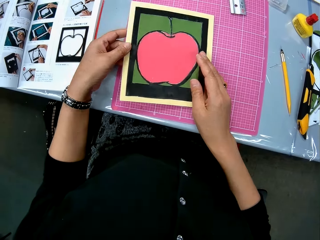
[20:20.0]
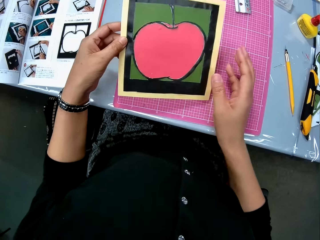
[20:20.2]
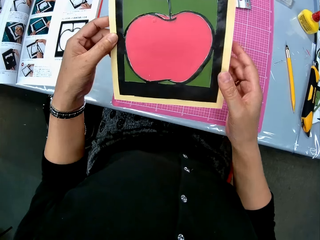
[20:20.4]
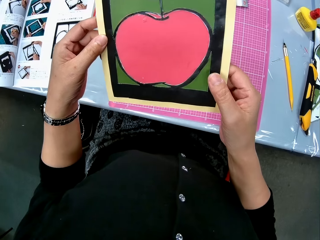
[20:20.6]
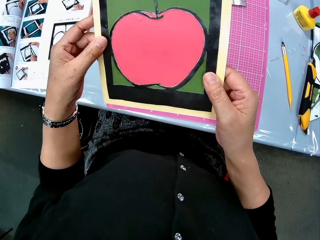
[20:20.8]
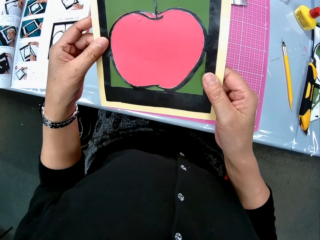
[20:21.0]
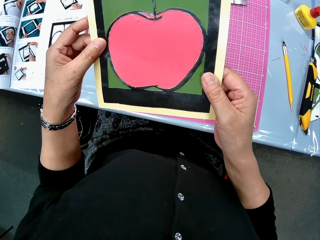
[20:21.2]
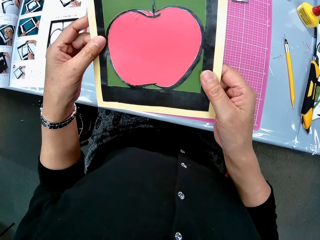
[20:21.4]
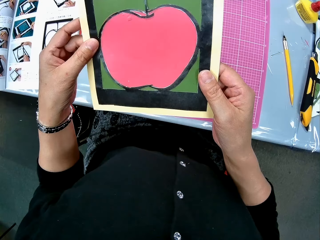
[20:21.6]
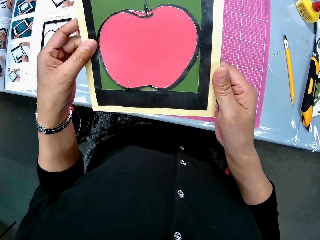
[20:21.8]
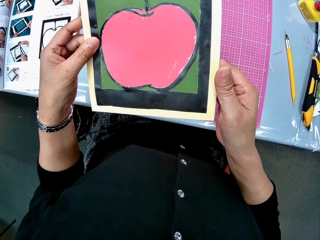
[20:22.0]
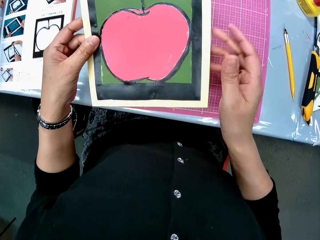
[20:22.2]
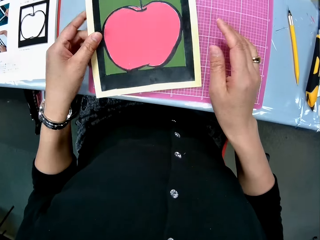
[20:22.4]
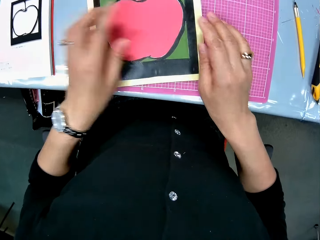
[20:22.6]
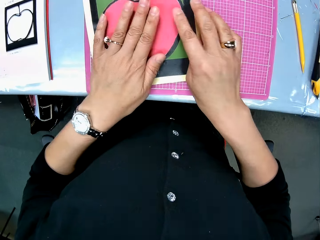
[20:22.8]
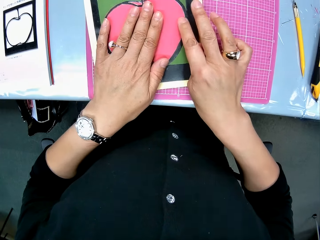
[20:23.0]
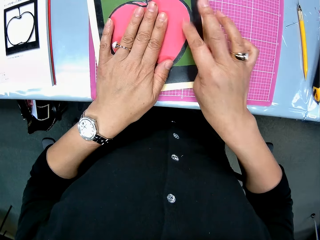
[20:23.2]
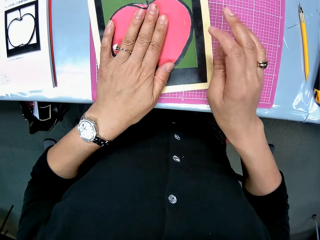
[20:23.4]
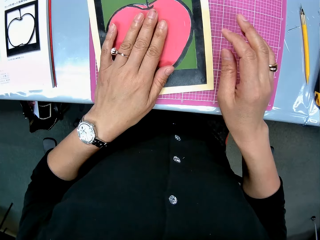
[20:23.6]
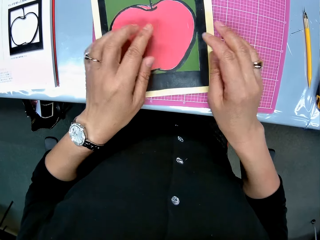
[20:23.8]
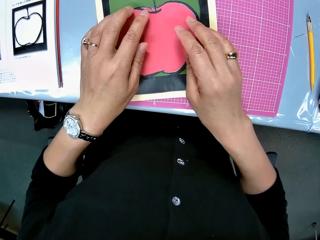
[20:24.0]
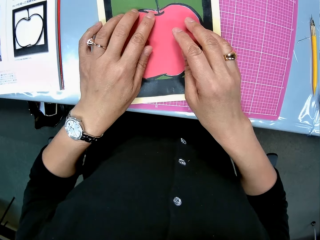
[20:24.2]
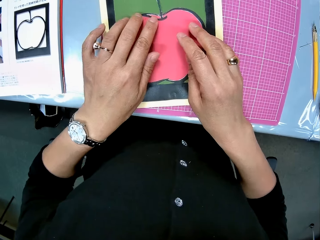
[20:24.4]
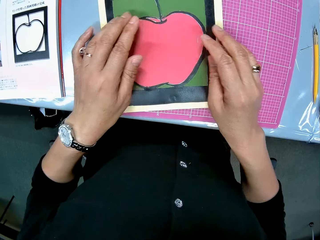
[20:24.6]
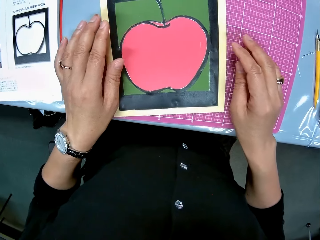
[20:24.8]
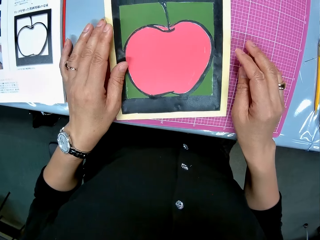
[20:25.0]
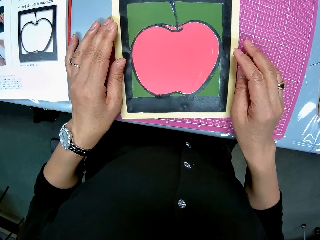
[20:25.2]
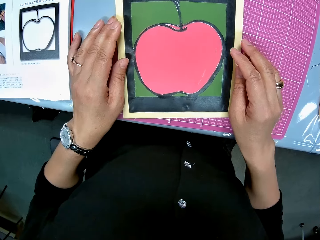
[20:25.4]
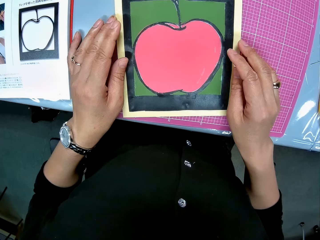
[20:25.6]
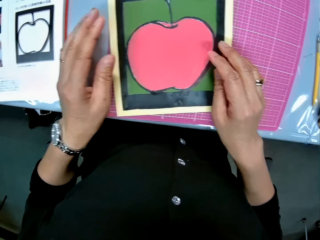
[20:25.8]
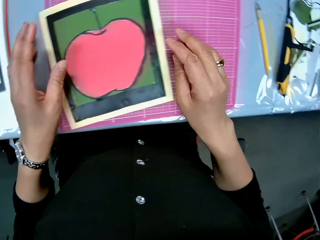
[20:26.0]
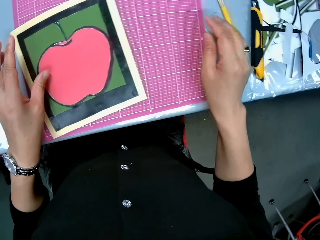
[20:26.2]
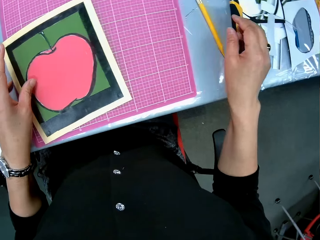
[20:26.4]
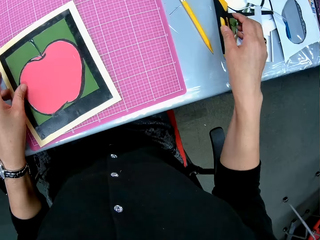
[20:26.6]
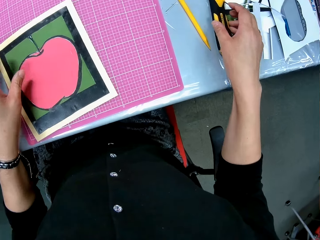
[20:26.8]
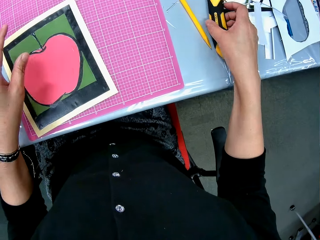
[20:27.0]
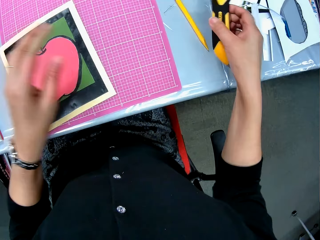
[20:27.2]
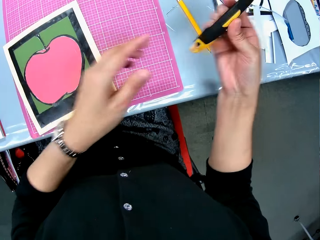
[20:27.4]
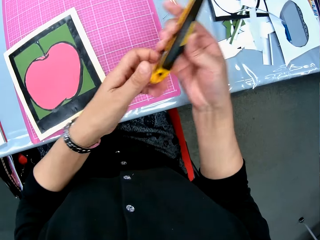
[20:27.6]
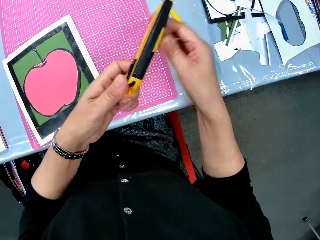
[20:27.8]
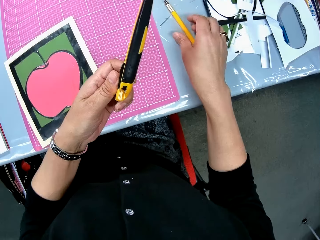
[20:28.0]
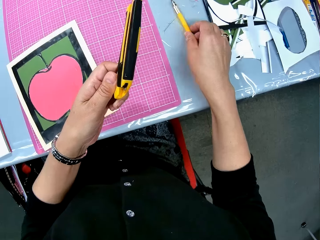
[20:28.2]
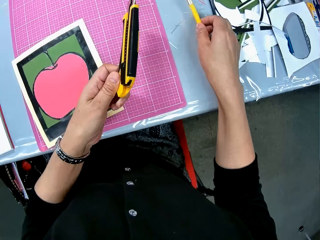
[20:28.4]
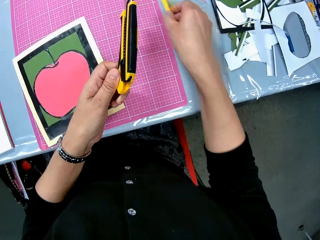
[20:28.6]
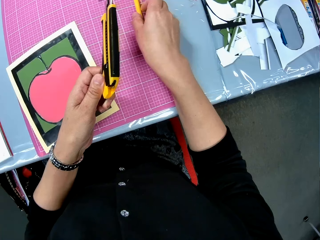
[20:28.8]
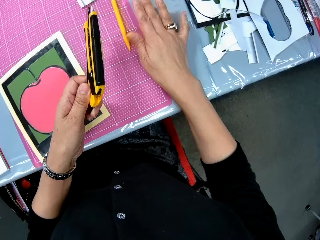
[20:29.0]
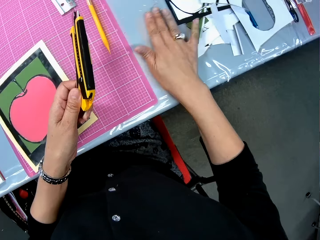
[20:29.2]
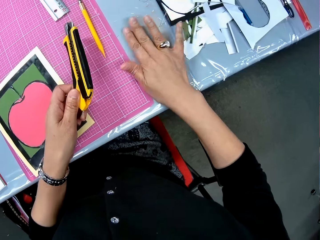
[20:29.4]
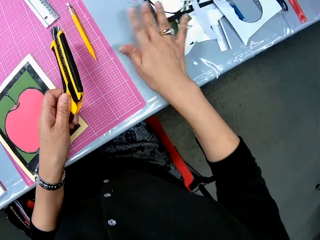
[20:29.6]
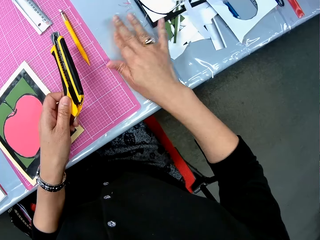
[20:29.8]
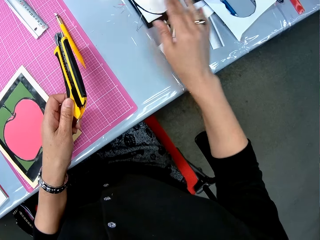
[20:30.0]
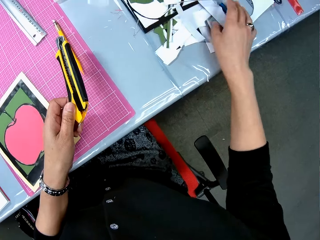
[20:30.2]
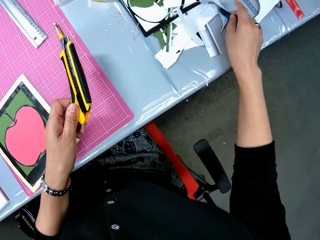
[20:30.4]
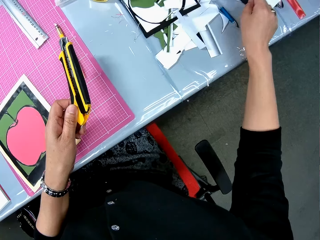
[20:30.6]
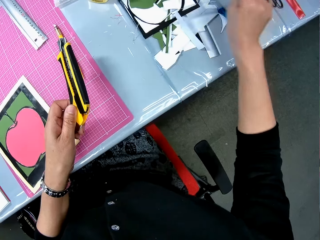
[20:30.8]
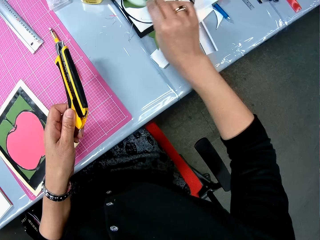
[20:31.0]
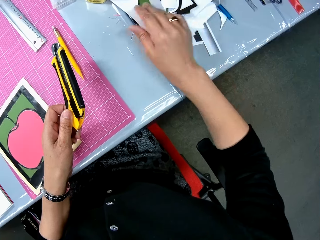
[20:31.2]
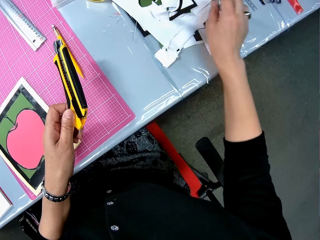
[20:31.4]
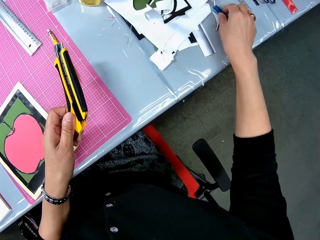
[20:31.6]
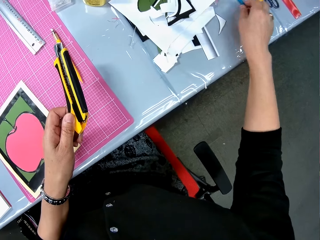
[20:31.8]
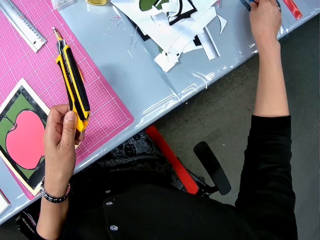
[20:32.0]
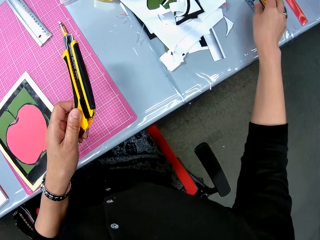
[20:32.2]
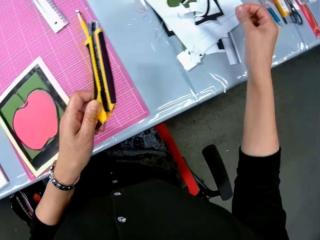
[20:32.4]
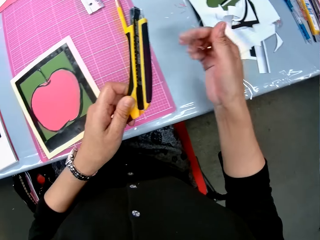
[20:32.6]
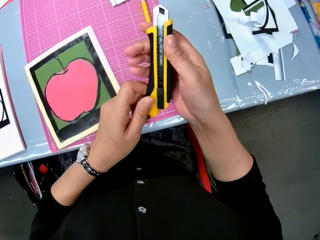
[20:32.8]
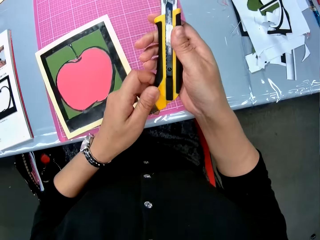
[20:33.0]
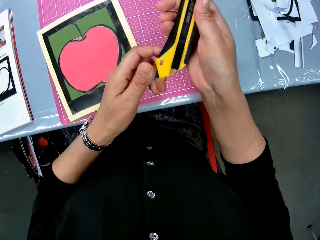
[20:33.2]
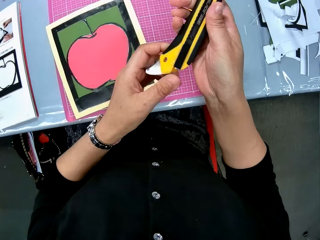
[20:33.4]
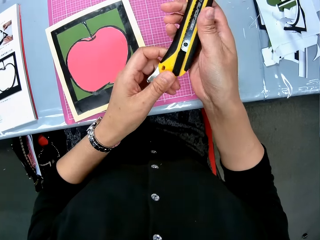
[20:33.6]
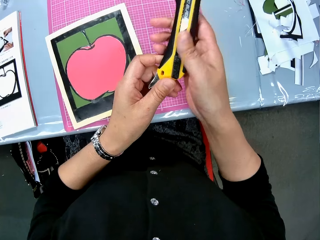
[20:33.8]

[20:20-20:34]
The camera wearer picks up the drawn paper or cardboard from the table. They stare at the drawing, put the drawing on the table, and squeeze the drawn paper on the manila. They pick up the cutter, a switch dual razor, on the table. They pick up the cutter pen on the table, drop the cutter pen on the table, and dust the table. They move the cardboard.

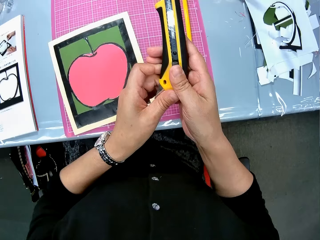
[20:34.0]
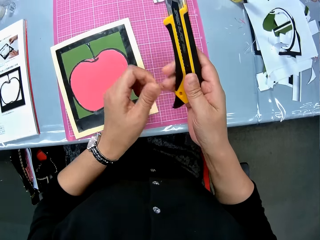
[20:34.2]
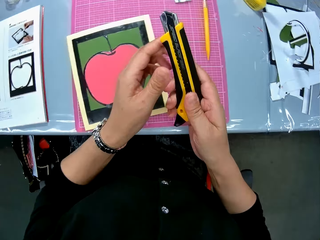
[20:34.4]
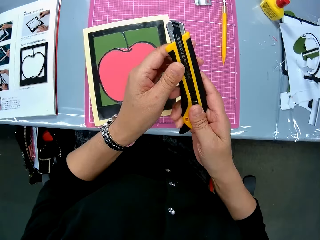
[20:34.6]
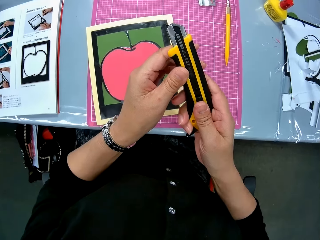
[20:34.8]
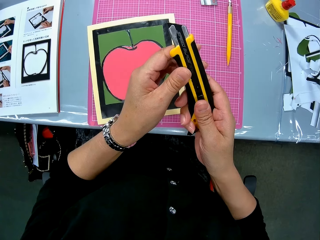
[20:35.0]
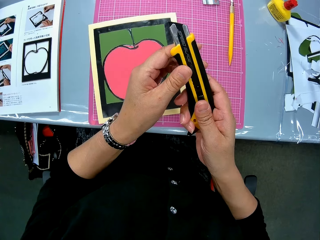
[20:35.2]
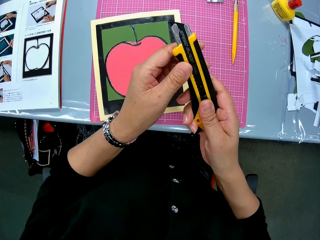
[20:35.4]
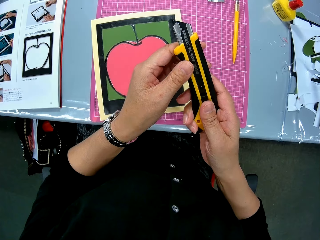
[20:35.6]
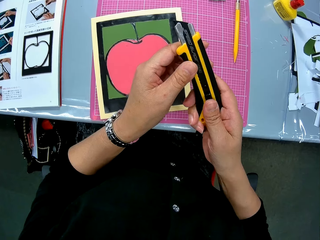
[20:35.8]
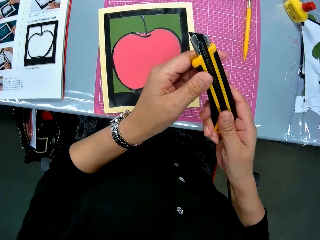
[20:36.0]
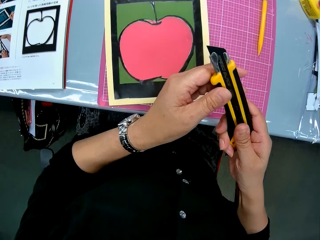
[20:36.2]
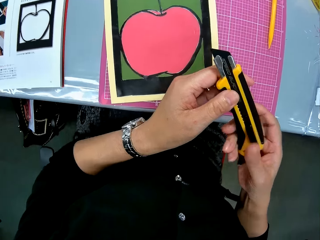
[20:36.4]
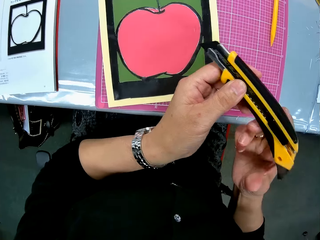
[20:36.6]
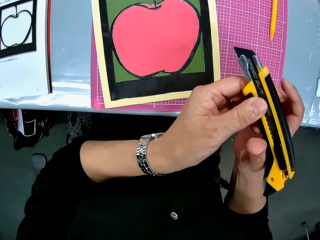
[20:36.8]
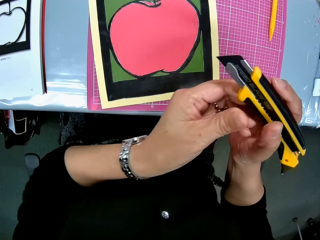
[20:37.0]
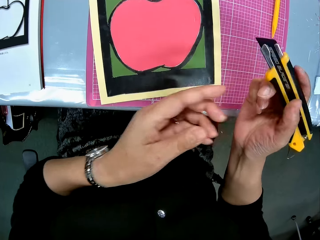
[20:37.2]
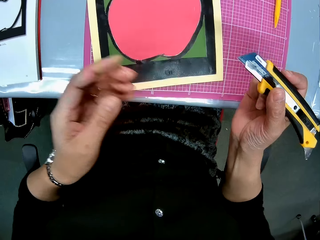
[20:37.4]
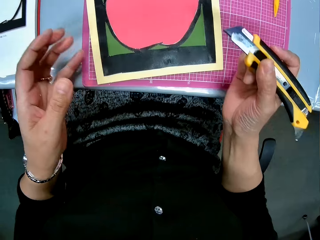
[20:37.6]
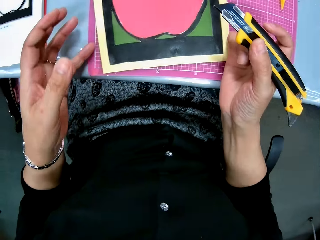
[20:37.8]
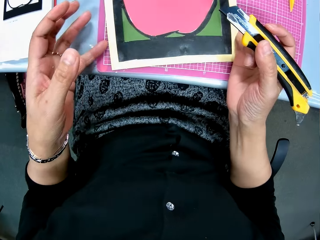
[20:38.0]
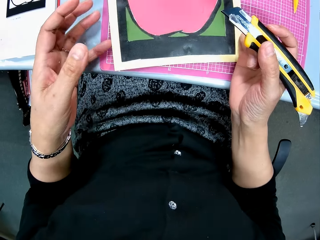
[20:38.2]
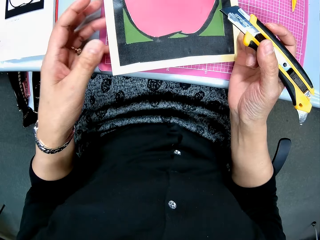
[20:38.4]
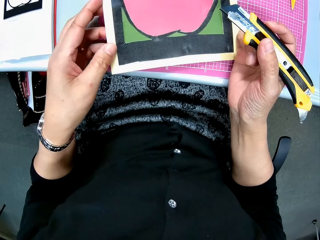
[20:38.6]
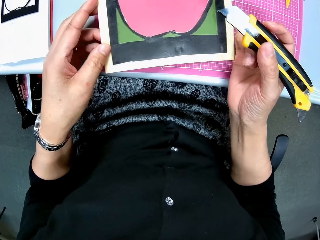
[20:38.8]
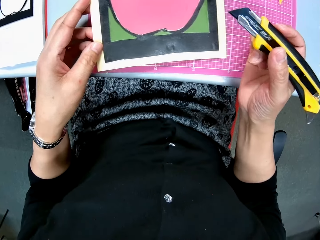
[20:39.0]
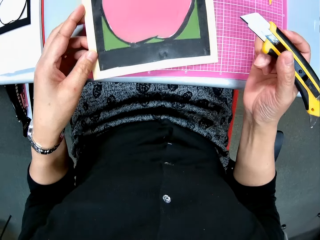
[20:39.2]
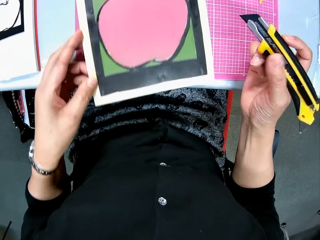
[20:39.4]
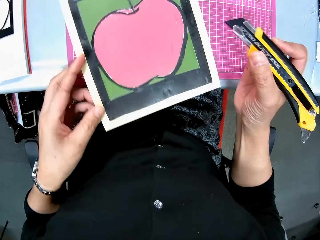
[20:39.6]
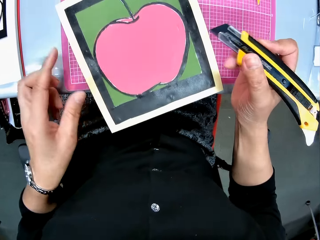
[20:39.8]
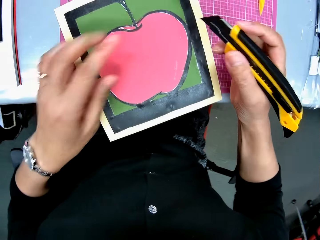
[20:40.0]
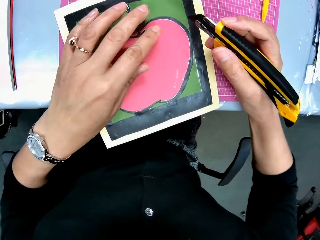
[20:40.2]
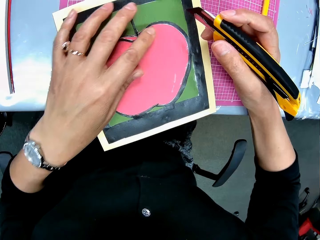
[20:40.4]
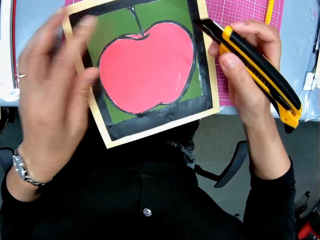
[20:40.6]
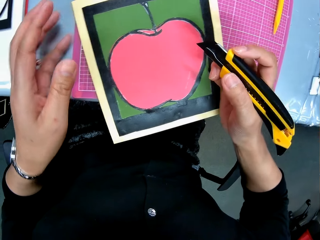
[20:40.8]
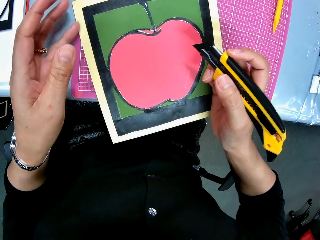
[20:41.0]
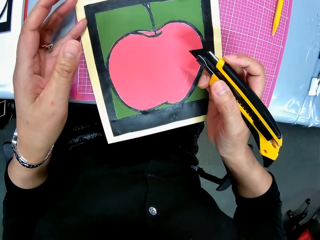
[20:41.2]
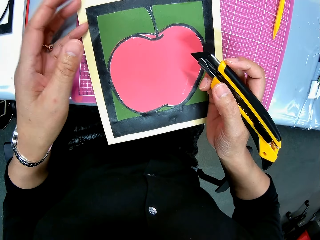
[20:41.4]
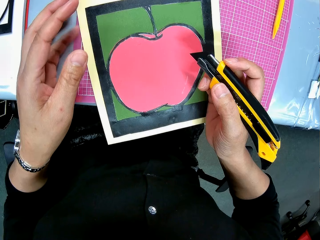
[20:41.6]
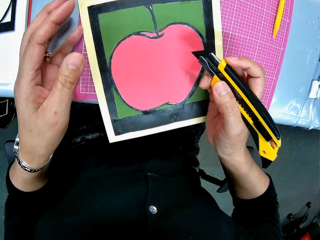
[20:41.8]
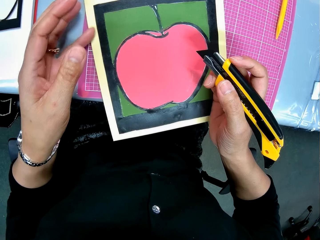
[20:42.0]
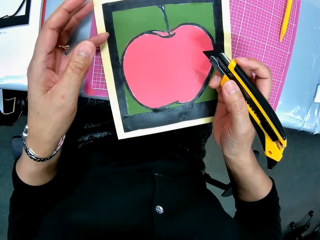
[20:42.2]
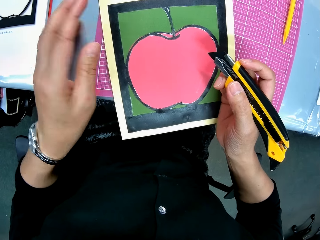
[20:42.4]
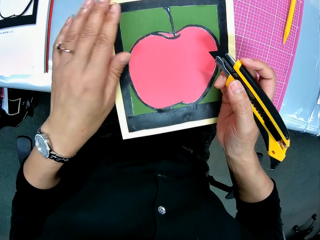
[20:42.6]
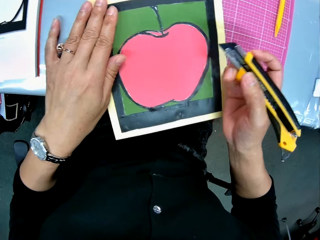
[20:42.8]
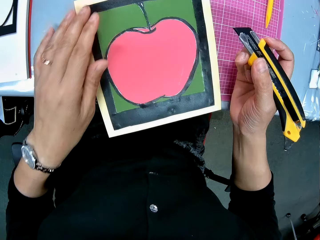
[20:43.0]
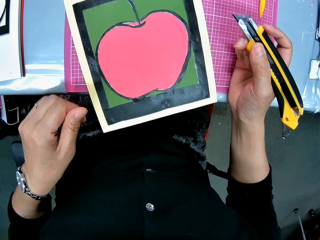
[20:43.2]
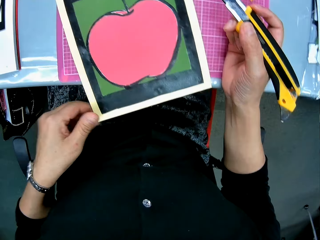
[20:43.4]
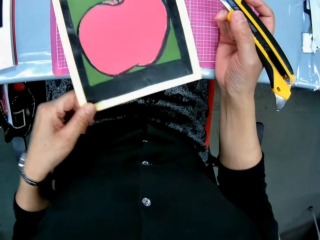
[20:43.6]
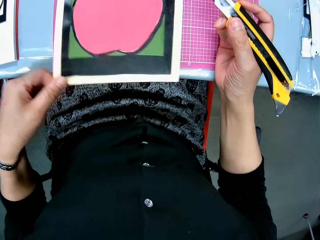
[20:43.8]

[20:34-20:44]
The camera wearer pushes out the blade of the cutter. They shift the cardboard.
